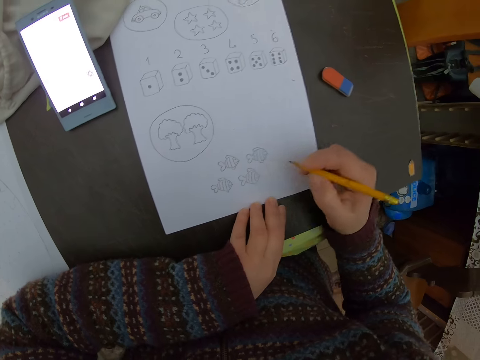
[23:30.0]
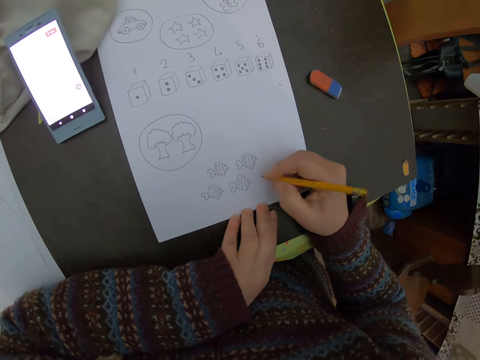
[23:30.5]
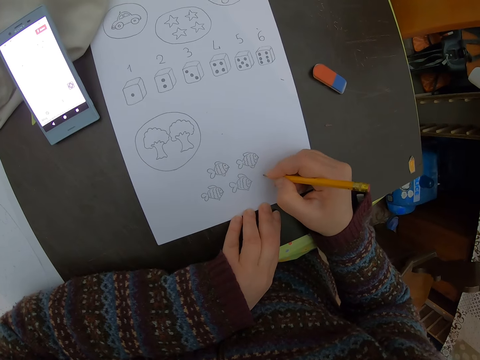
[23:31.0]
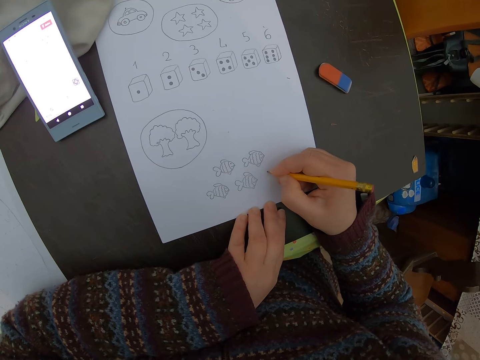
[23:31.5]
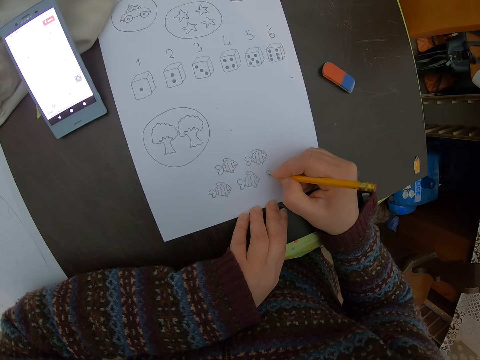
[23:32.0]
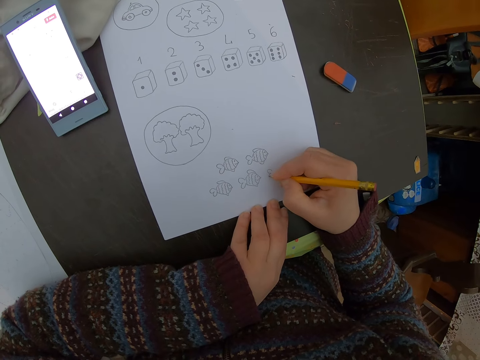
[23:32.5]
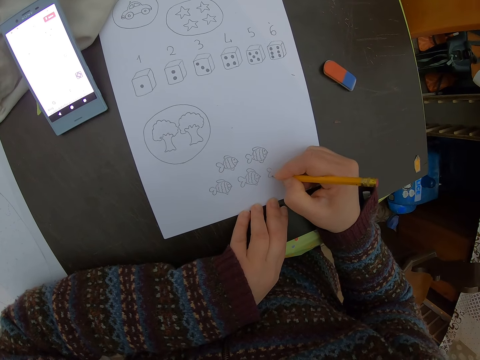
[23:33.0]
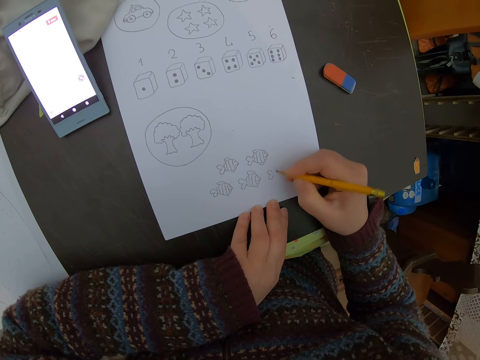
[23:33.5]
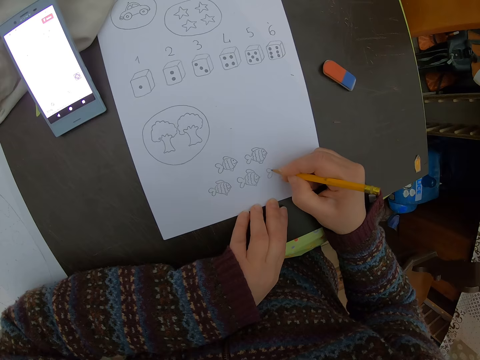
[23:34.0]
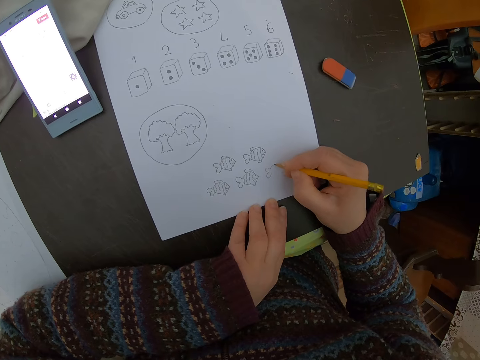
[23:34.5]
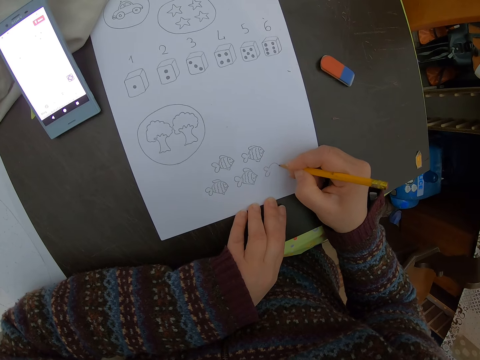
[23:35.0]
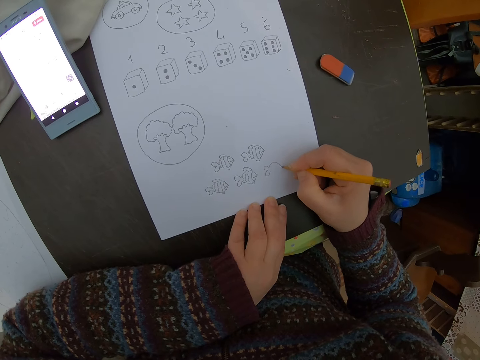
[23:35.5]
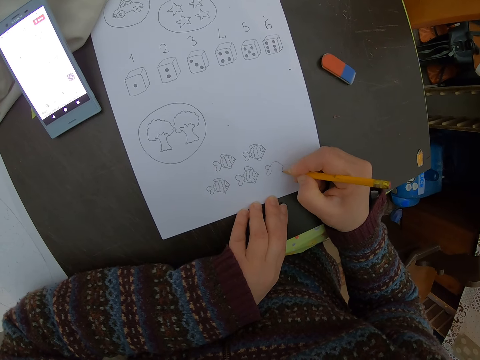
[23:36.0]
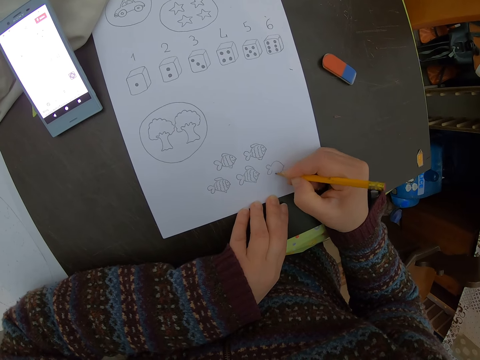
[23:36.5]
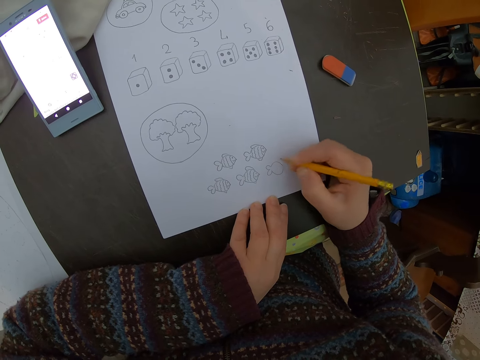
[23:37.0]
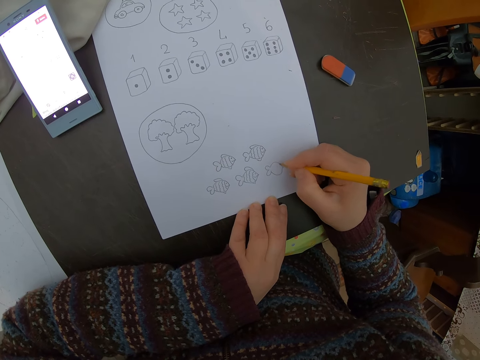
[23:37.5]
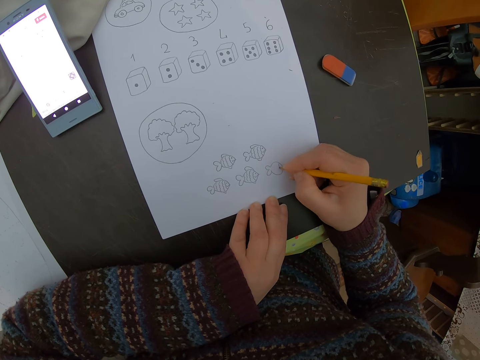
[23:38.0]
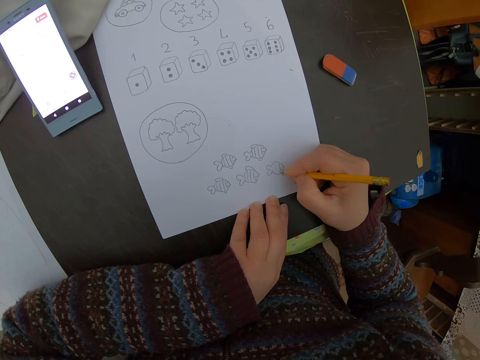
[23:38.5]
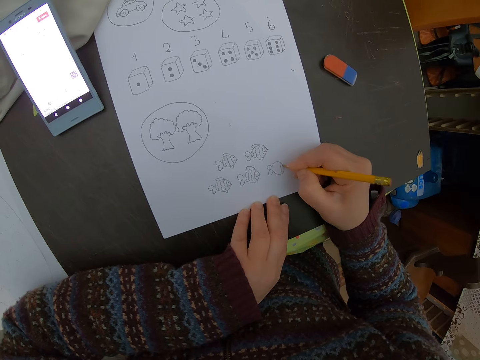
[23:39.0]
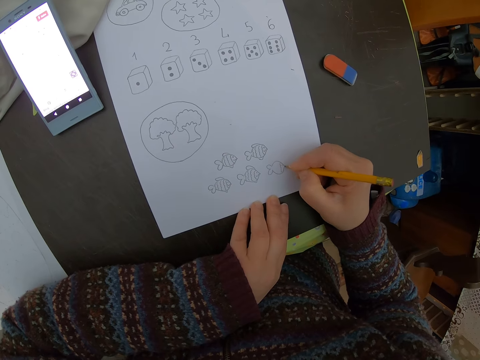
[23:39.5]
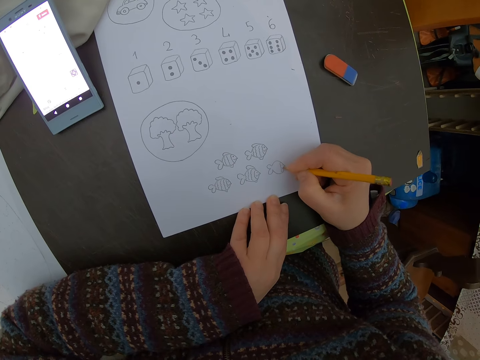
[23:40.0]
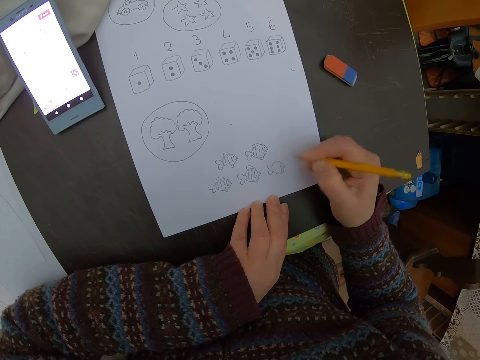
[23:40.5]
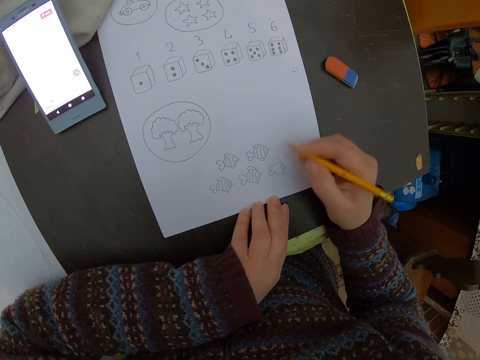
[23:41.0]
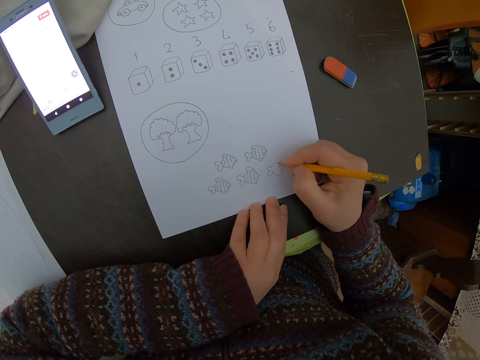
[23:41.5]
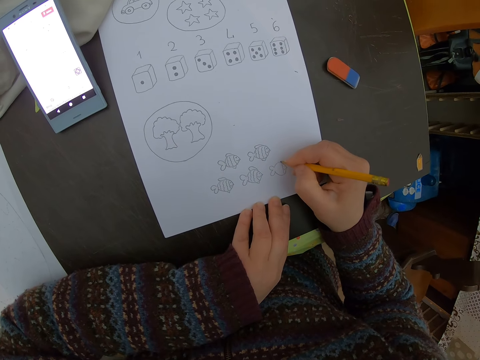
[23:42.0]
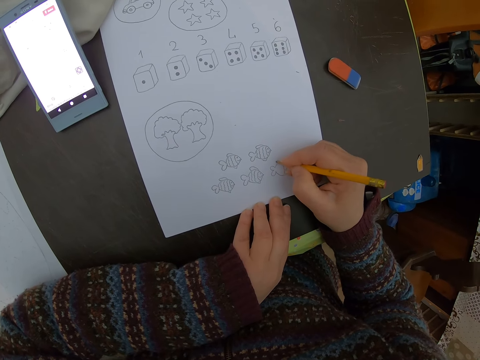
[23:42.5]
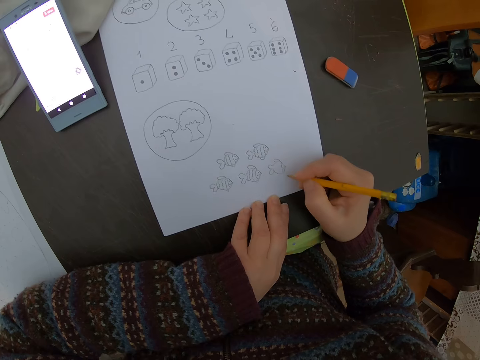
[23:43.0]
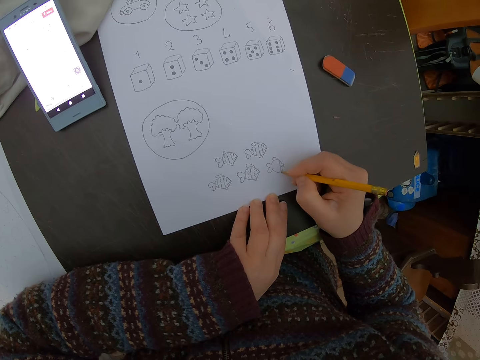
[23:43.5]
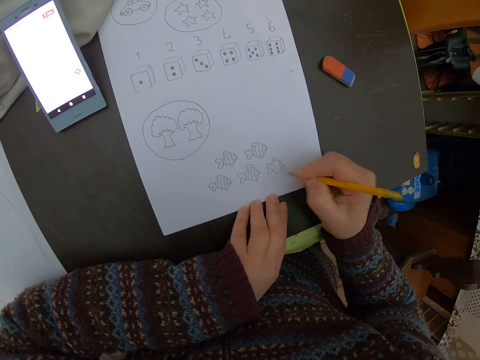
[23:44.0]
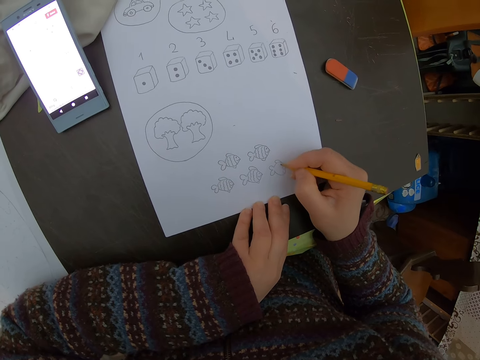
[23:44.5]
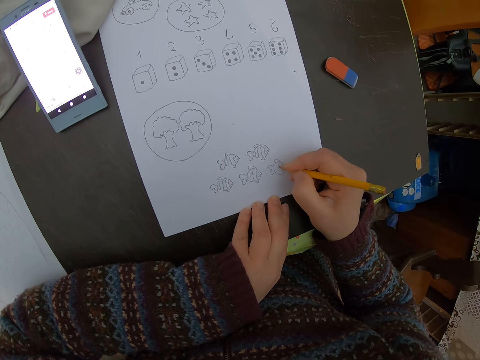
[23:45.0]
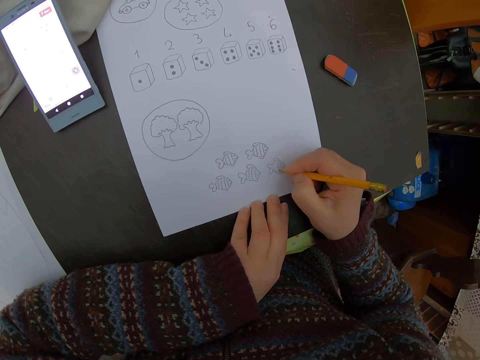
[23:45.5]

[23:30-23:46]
The camera wearer adjusts the pencil. They draw a diagram of a fish. They adjust the pencil.

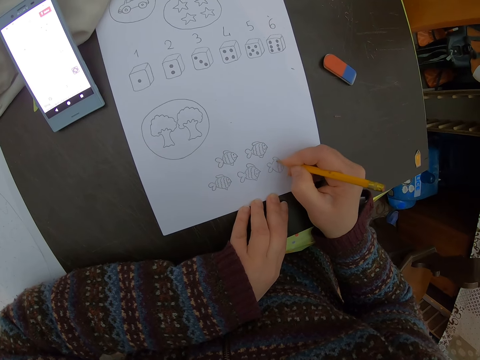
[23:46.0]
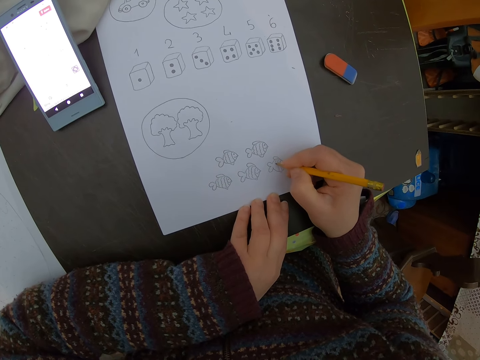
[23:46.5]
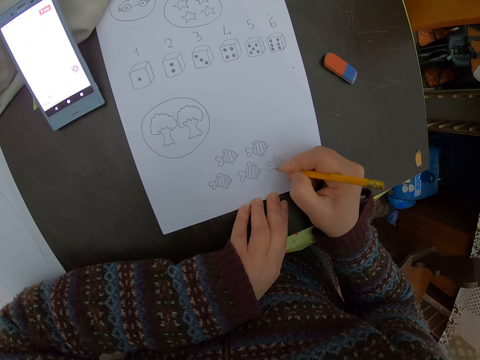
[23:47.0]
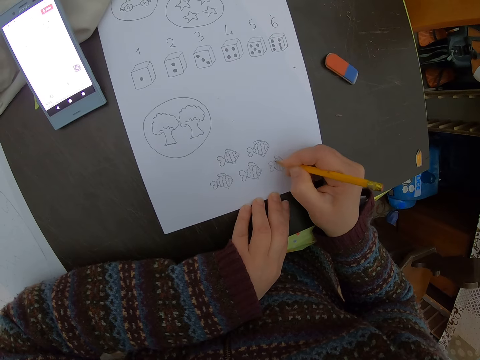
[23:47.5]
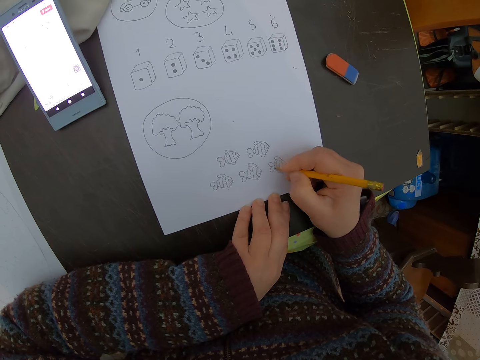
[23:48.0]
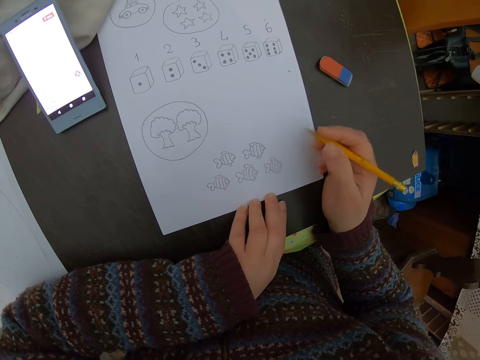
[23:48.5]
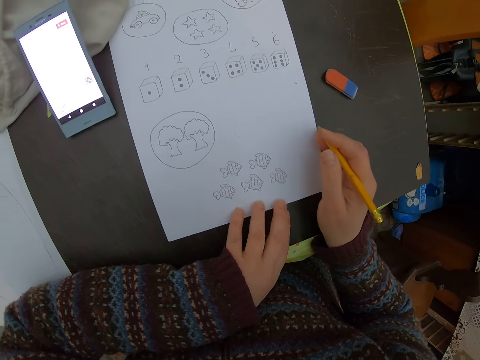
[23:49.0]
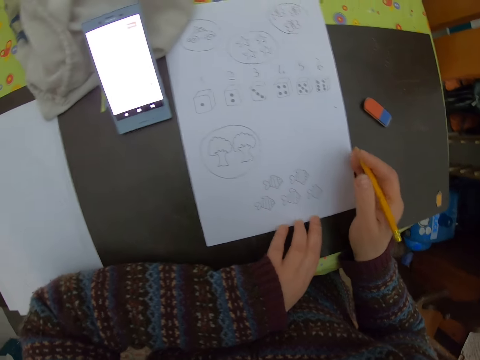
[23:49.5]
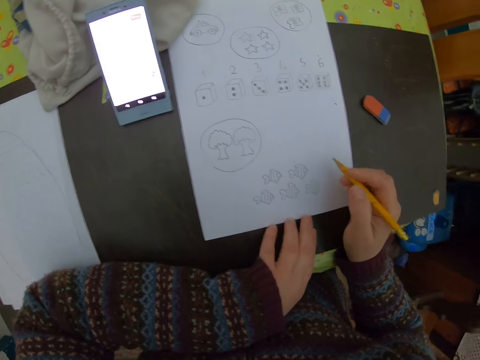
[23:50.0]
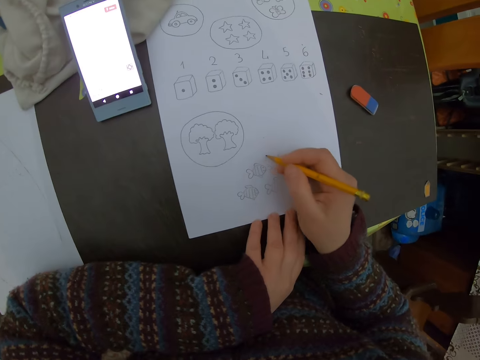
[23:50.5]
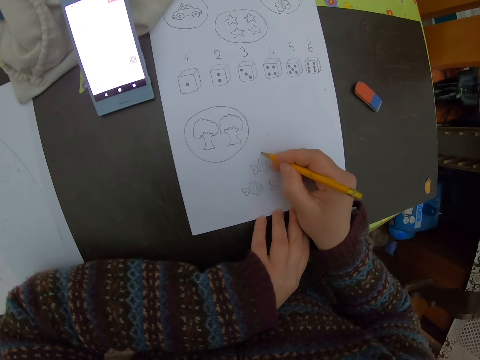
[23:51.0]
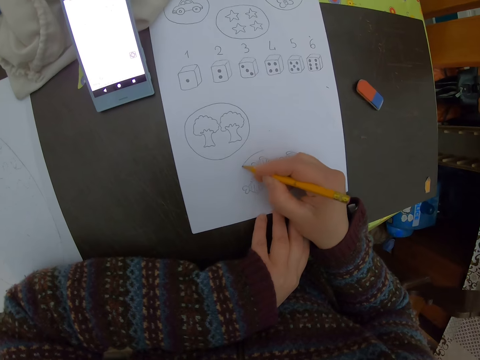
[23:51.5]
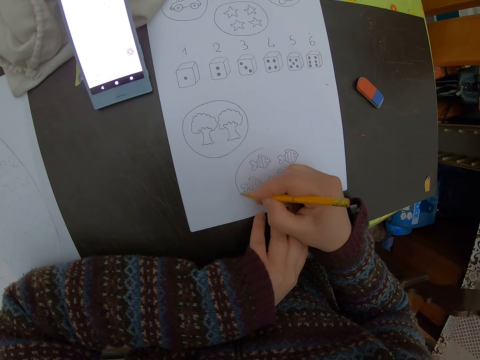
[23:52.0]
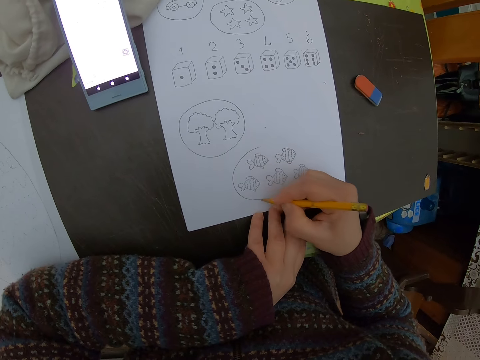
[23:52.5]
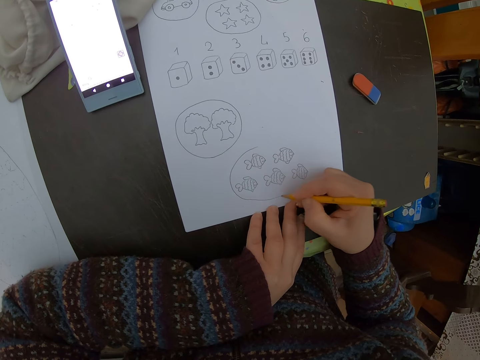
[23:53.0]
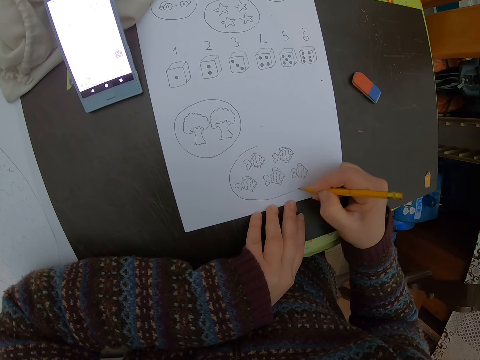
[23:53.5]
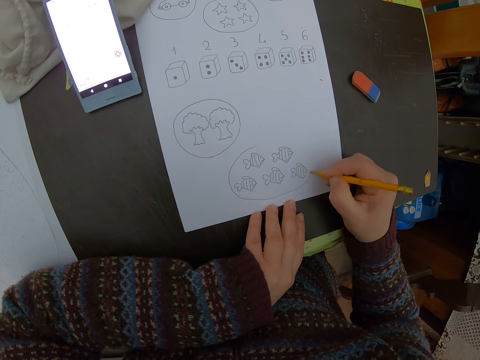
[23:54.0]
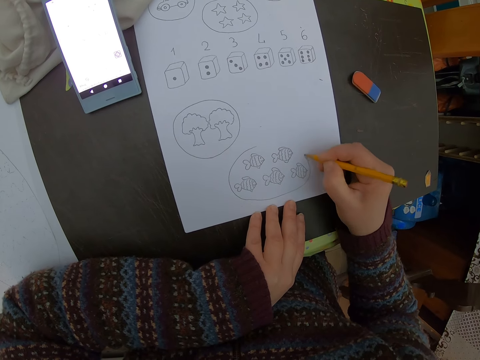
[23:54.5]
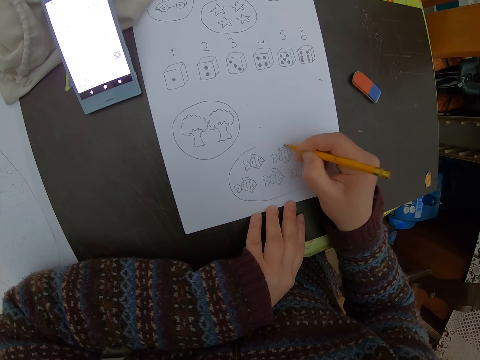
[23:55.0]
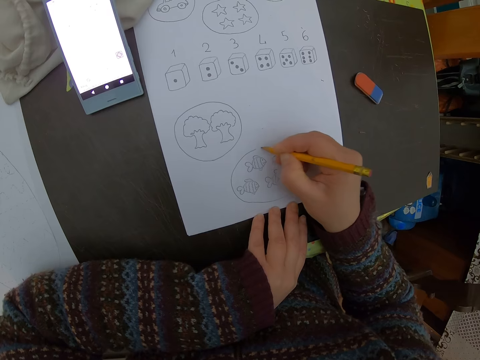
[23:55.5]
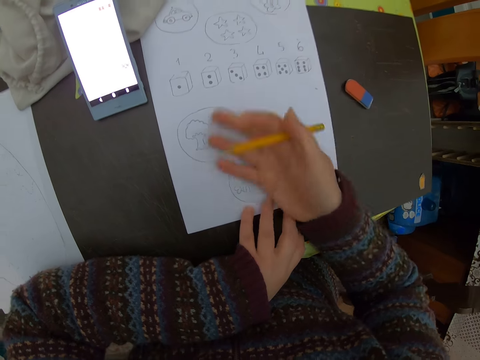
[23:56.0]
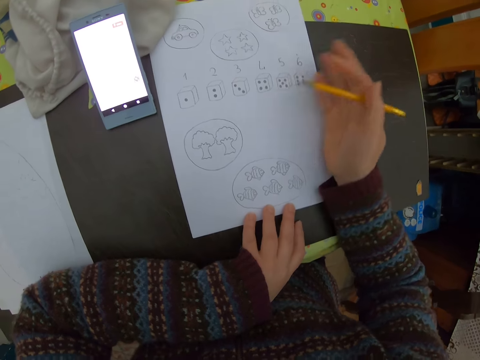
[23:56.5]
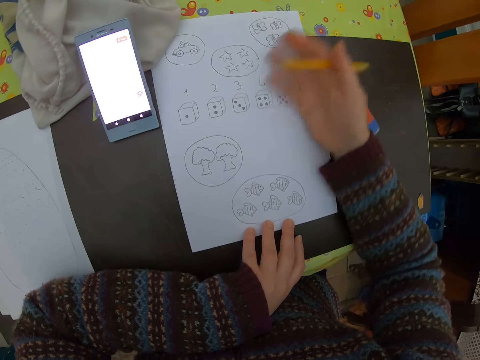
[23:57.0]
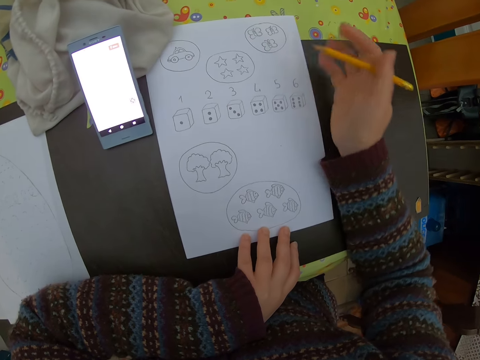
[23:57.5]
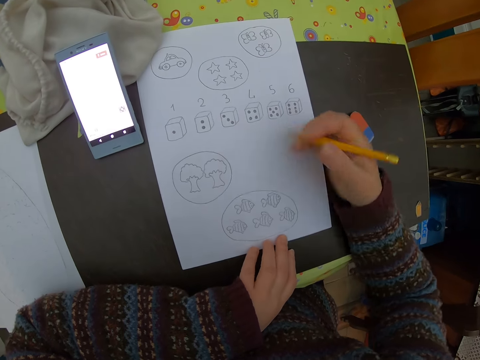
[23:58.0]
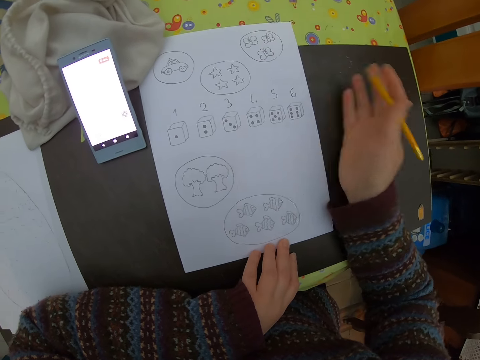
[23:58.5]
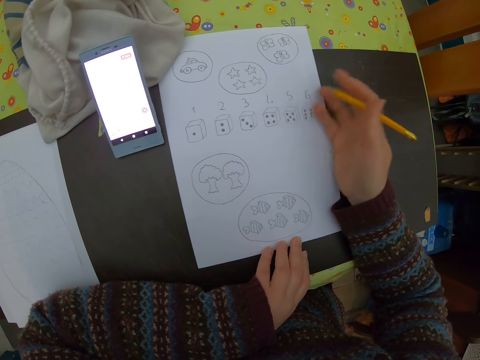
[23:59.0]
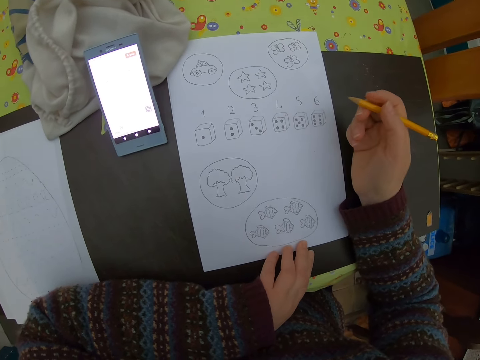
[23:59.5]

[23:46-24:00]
The camera wearer moves a piece of paper. She adjusts the pencil. She draws a circle around the diagrams of the fish. She cleans the sheet of paper with her right hand.
